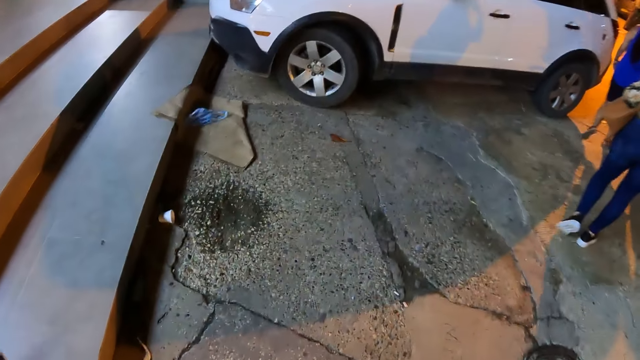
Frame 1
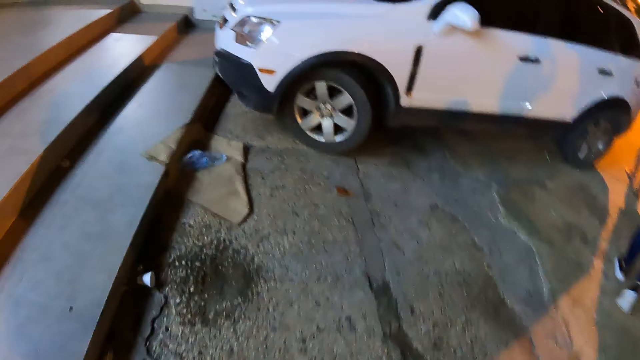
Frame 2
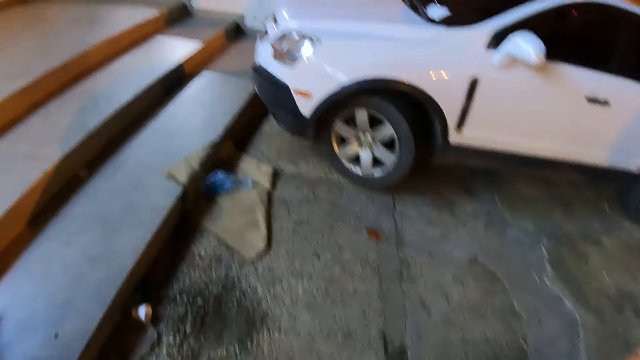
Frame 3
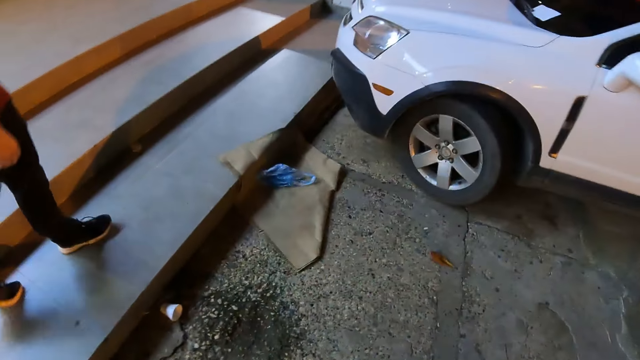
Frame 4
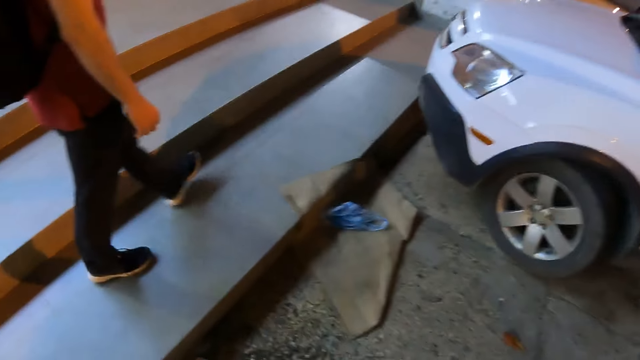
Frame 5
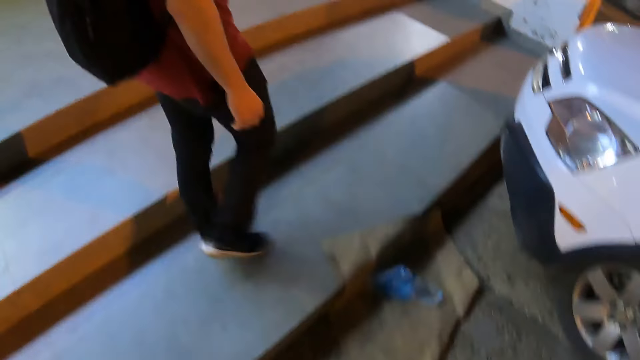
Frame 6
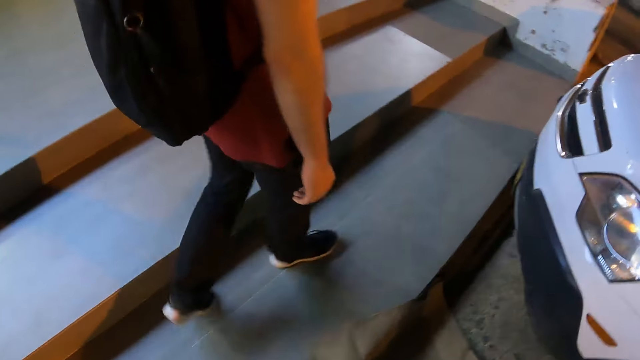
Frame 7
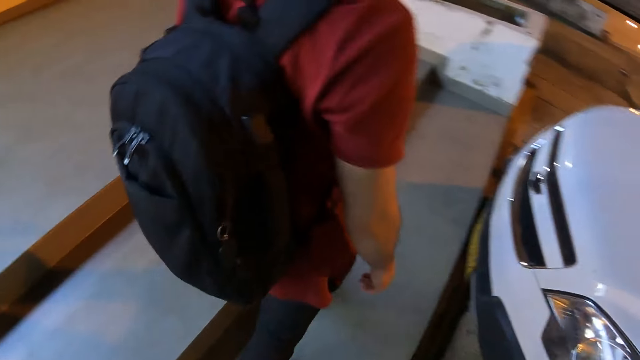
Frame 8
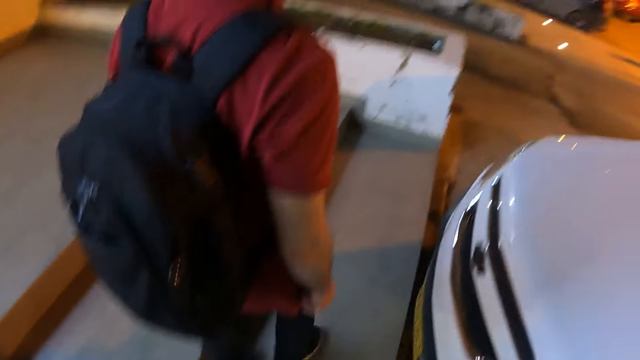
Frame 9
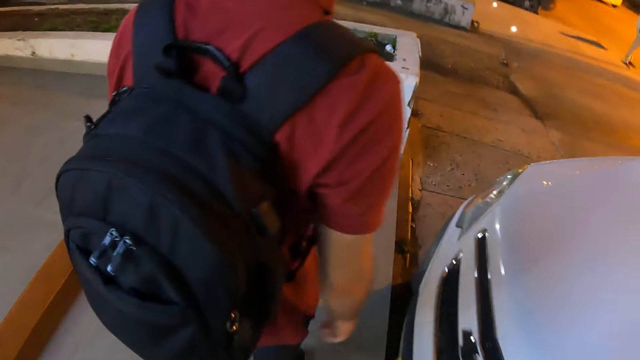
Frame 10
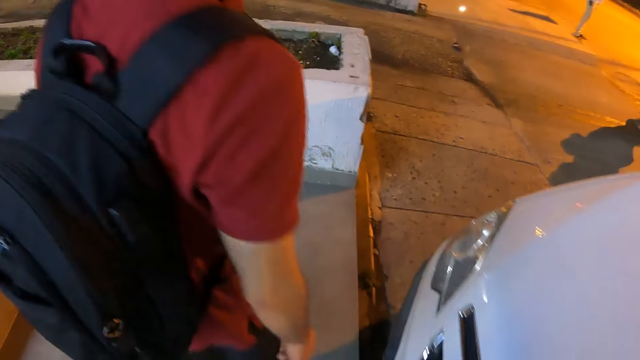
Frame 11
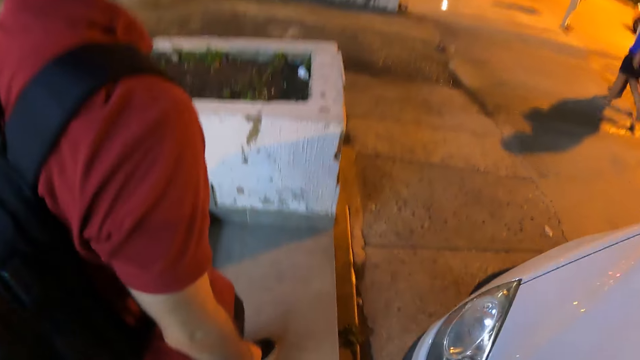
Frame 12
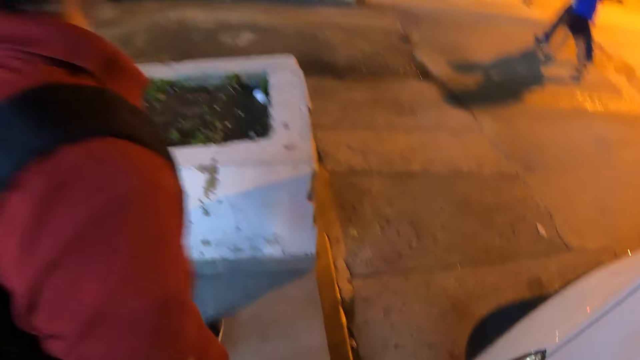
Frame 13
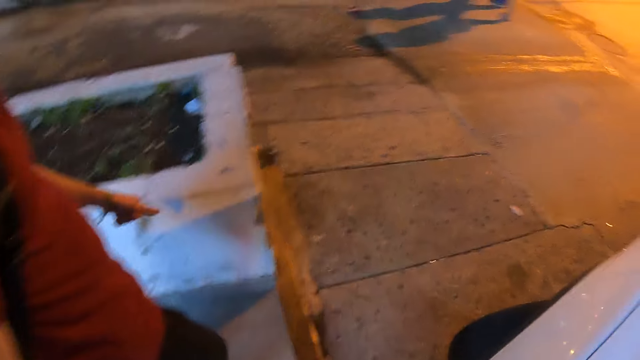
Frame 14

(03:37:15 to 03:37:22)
A person walks around.

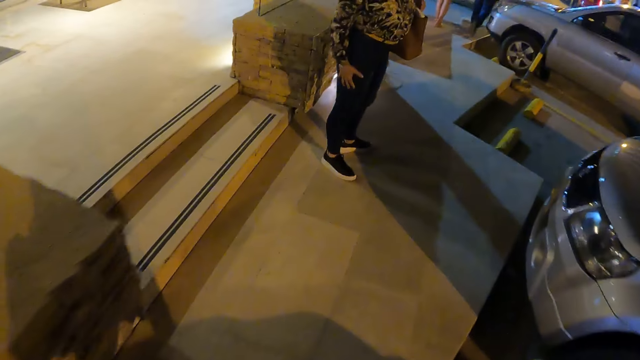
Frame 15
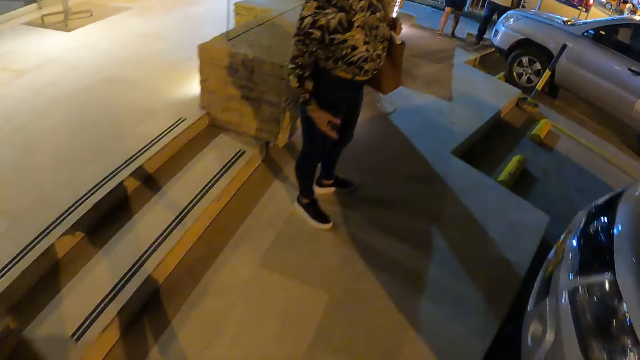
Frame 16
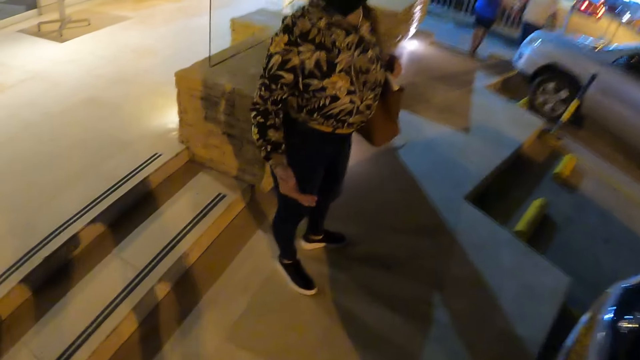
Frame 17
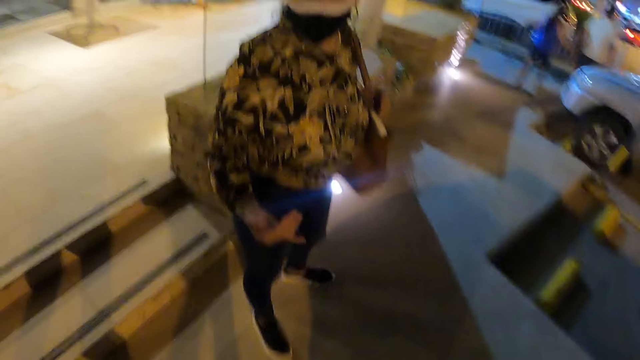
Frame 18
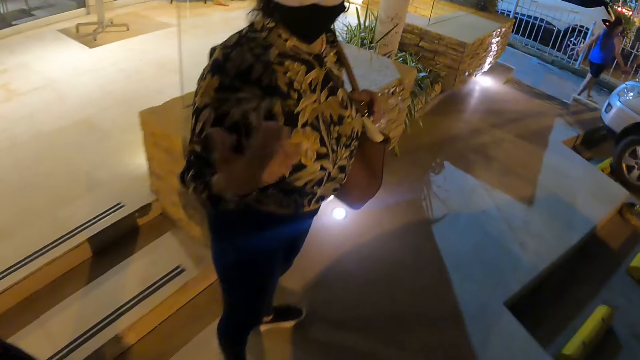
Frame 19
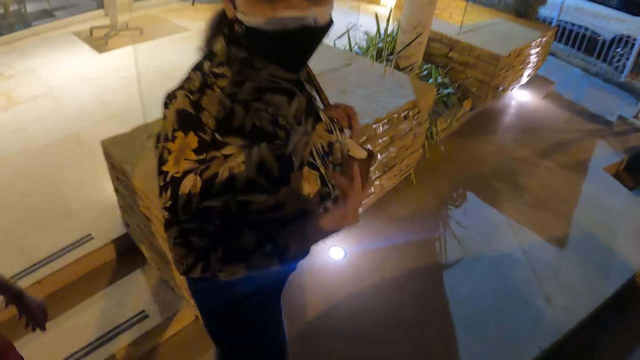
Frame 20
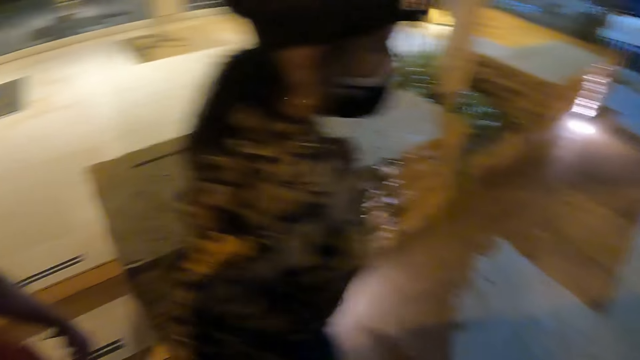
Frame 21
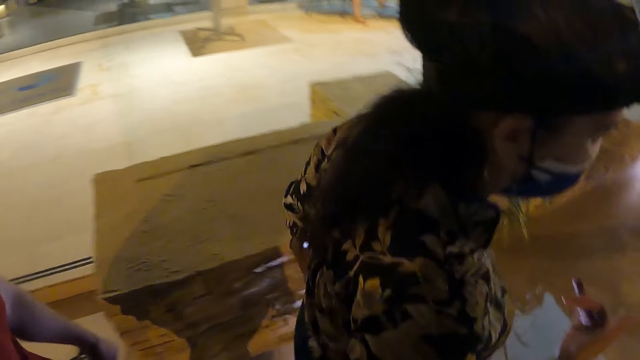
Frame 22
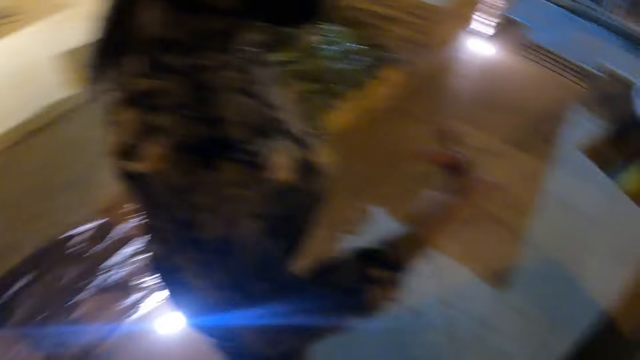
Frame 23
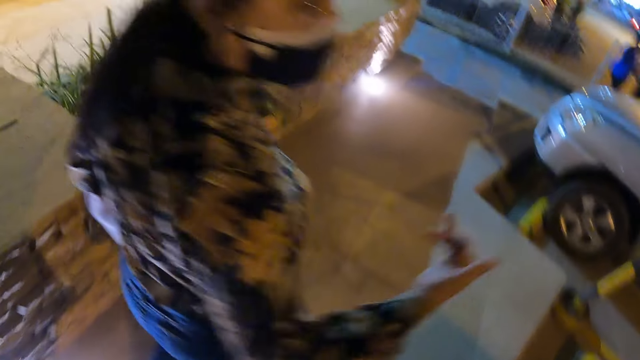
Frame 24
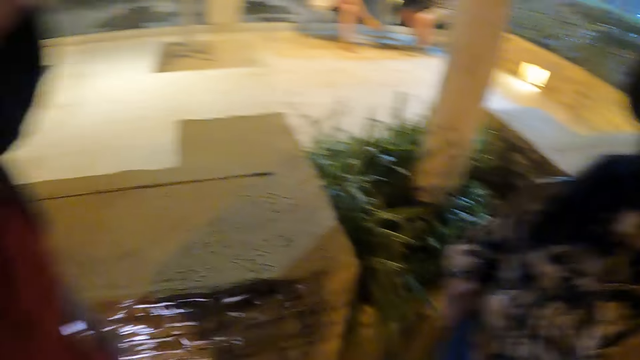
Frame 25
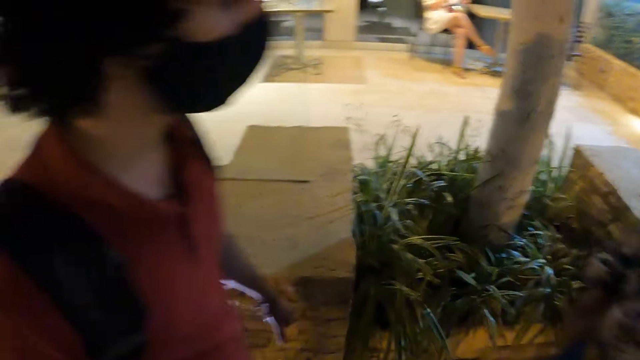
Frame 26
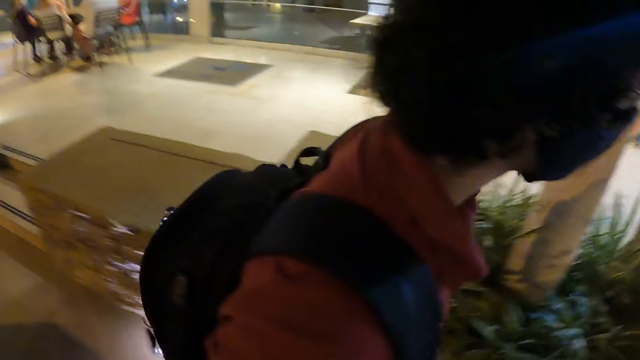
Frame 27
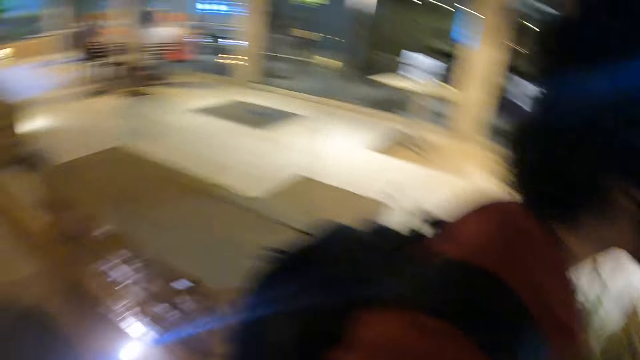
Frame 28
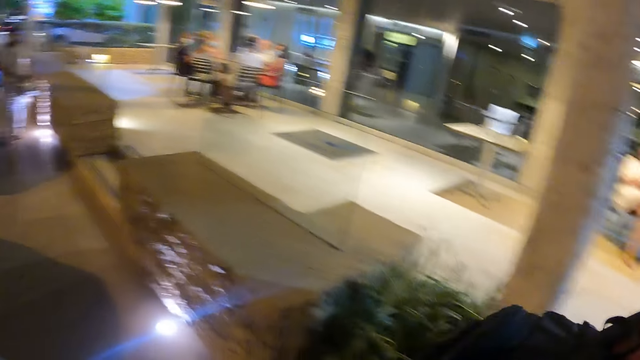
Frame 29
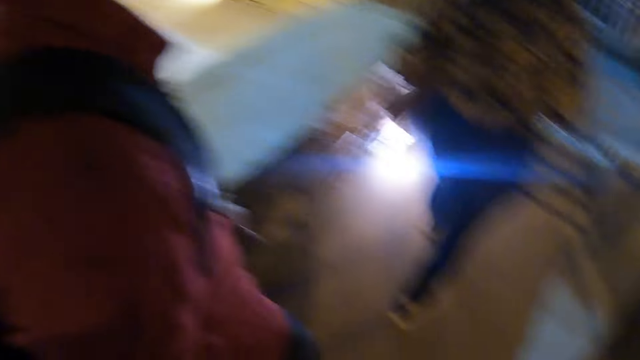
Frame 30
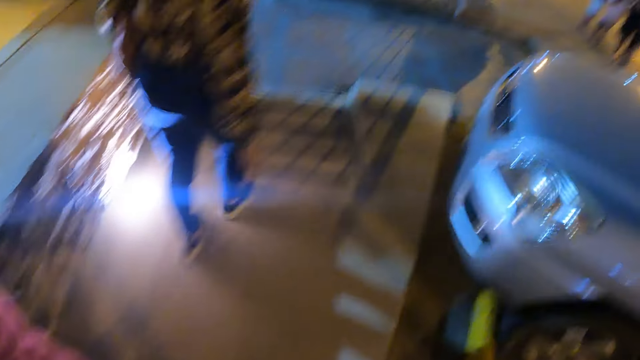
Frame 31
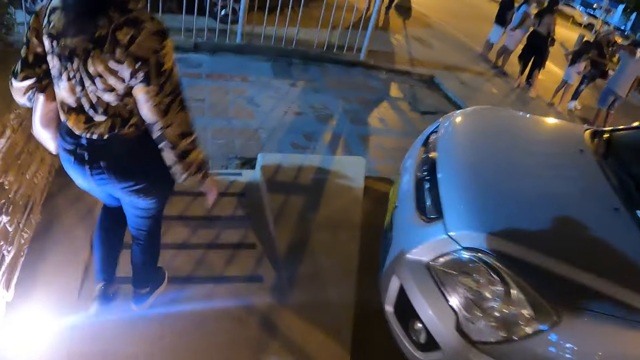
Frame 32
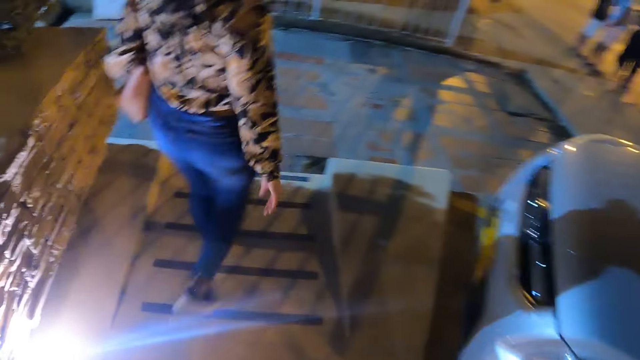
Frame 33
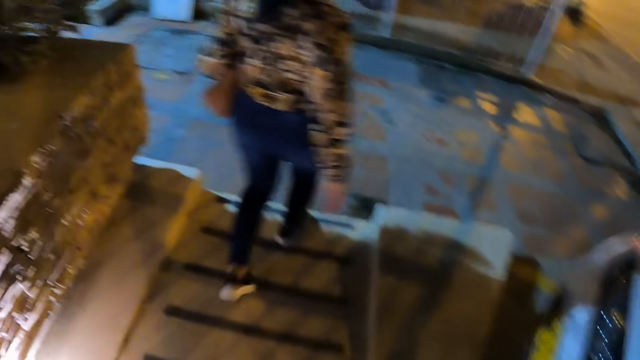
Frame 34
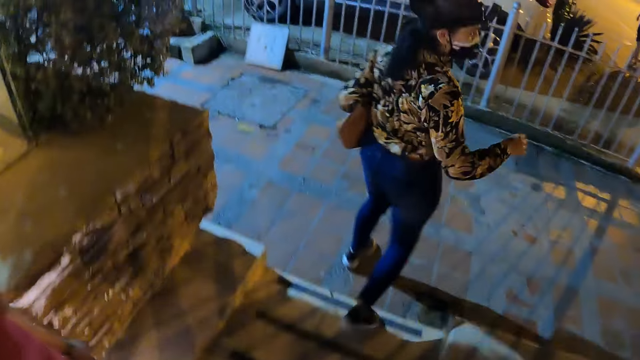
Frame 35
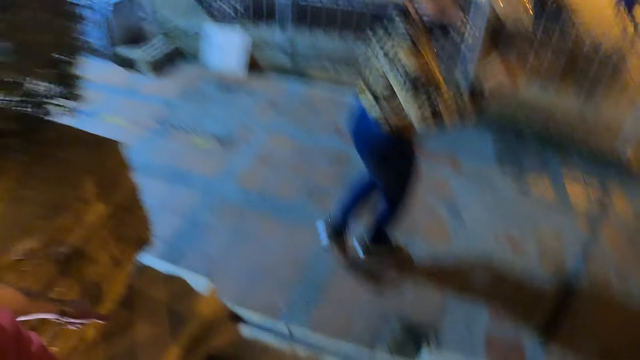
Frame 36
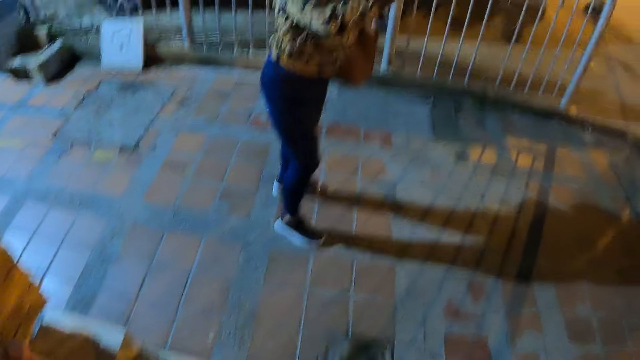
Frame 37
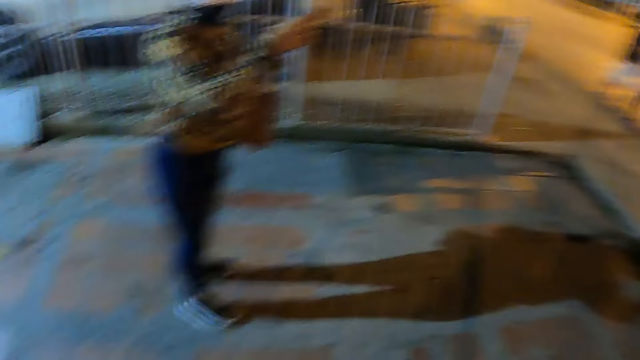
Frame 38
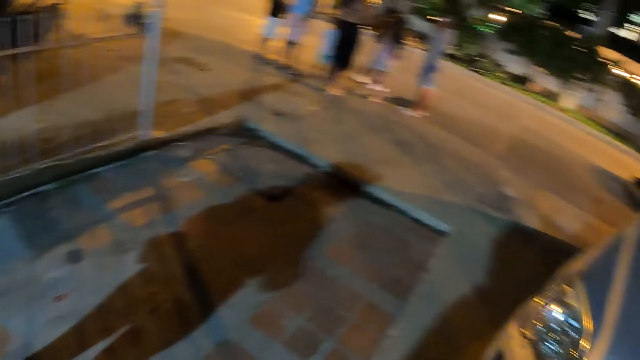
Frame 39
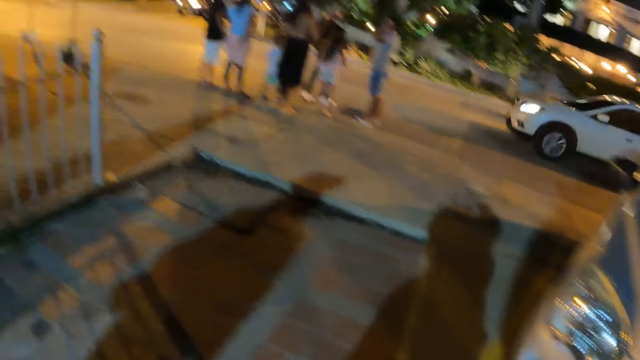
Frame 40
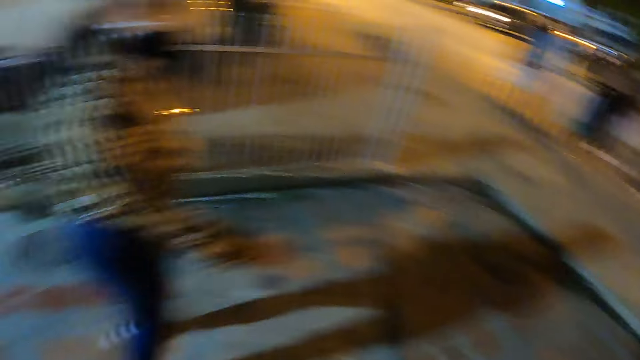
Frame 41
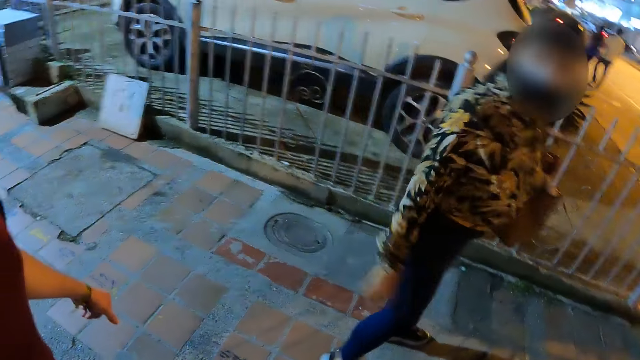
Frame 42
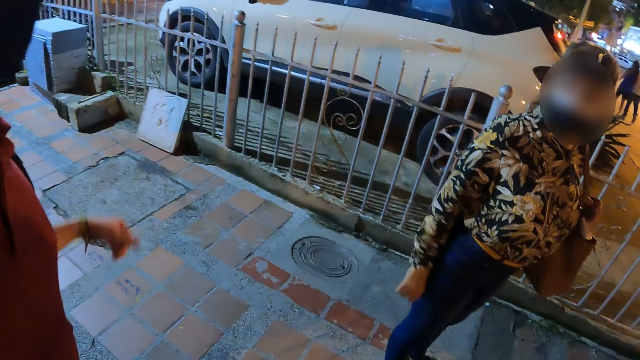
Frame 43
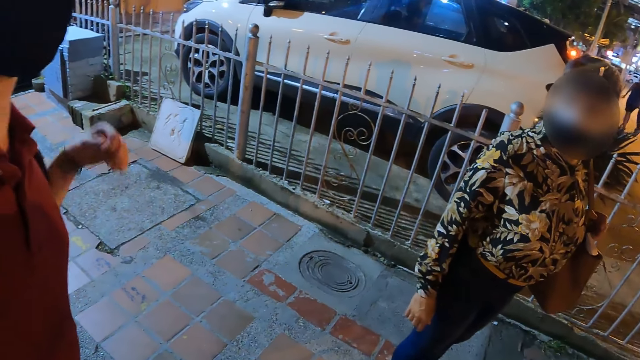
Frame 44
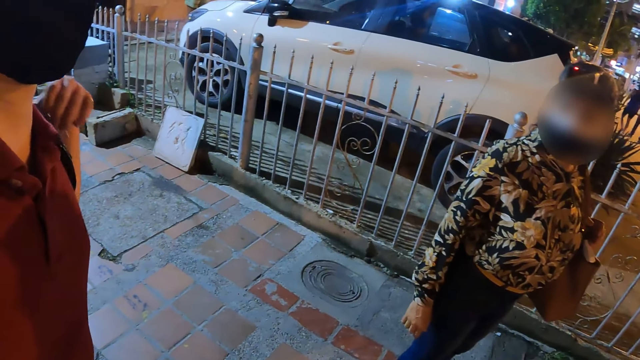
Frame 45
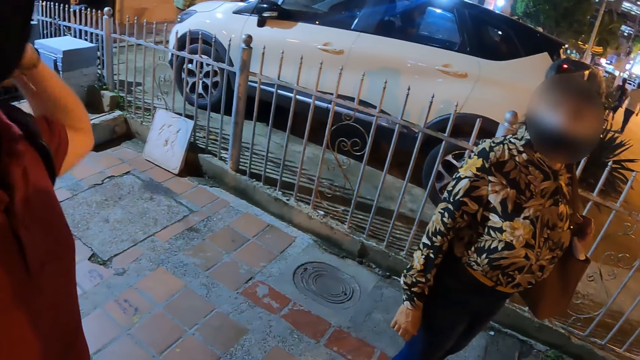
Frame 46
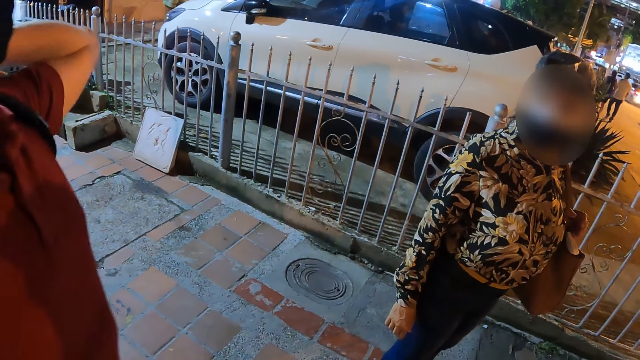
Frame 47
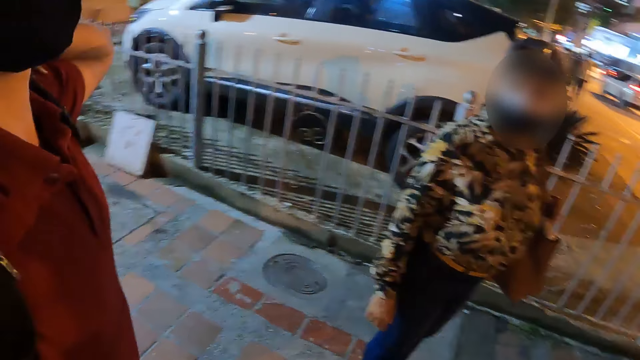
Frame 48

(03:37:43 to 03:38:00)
A woman talks to the camera wearer. The camera wearer looks around. The woman talks to the camera wearer. The camera wearer looks around. The camera wearer and a person and the woman stay put. The woman talks to the camera wearer.
